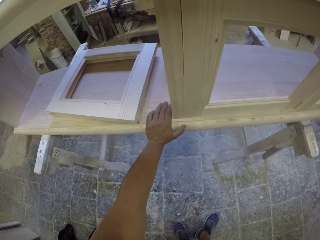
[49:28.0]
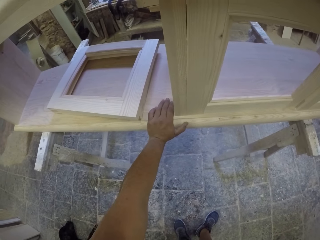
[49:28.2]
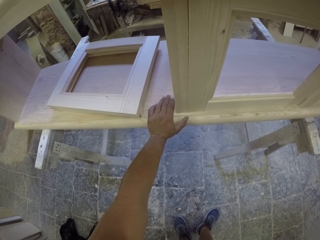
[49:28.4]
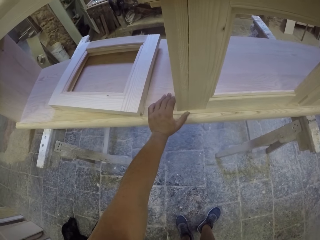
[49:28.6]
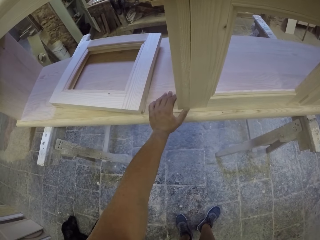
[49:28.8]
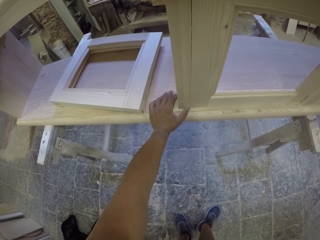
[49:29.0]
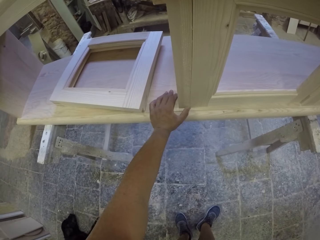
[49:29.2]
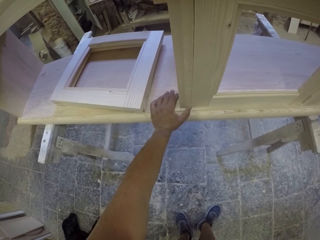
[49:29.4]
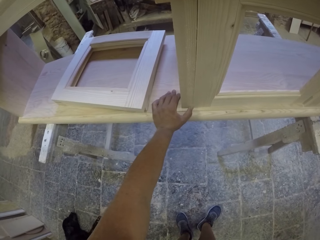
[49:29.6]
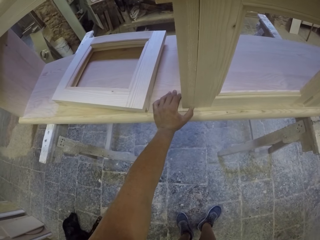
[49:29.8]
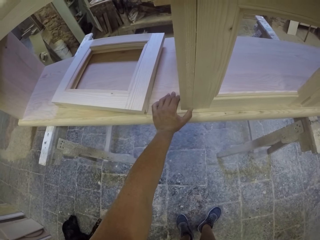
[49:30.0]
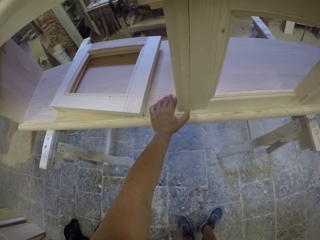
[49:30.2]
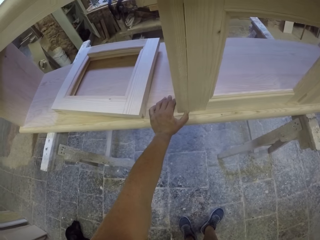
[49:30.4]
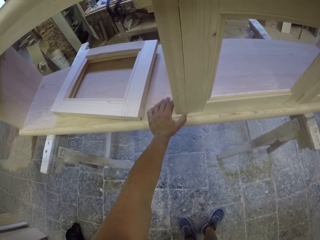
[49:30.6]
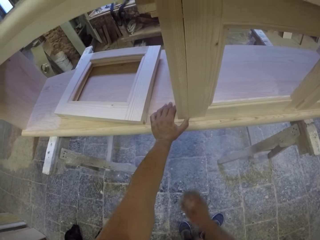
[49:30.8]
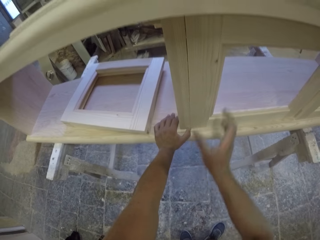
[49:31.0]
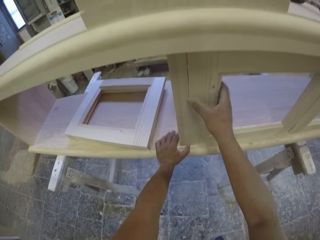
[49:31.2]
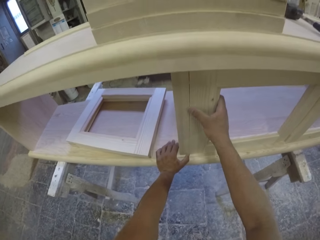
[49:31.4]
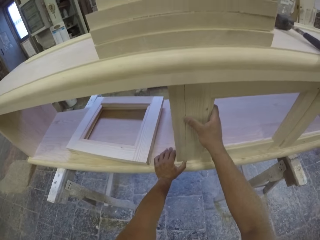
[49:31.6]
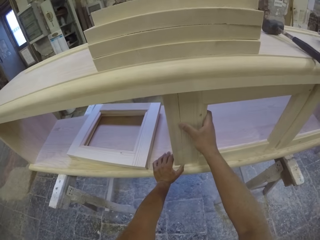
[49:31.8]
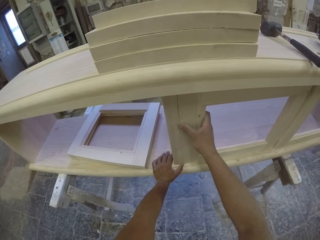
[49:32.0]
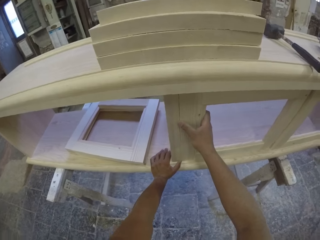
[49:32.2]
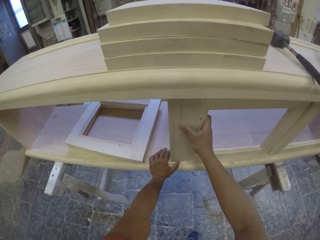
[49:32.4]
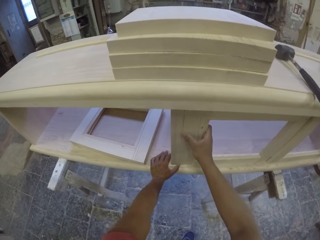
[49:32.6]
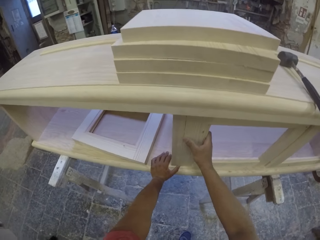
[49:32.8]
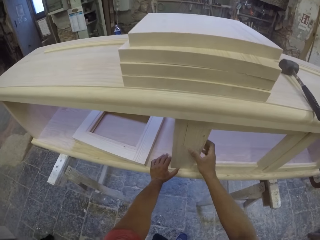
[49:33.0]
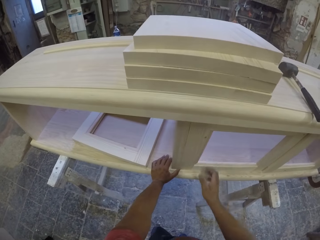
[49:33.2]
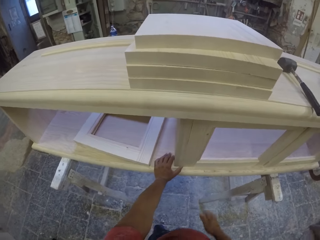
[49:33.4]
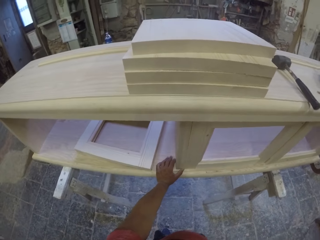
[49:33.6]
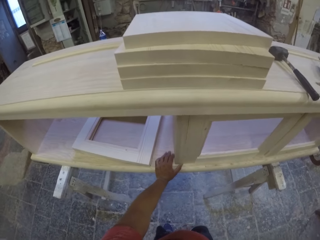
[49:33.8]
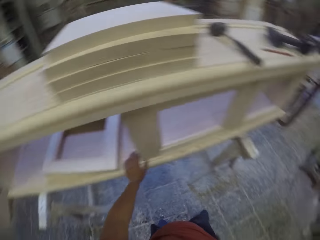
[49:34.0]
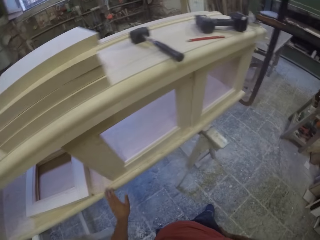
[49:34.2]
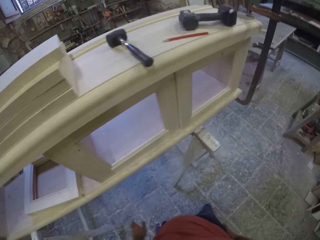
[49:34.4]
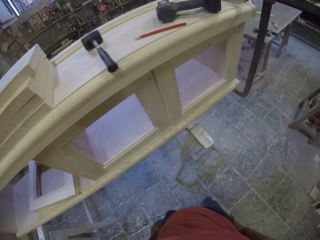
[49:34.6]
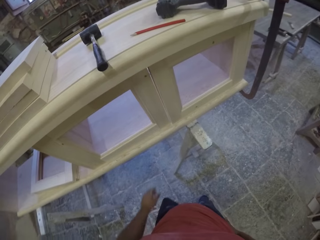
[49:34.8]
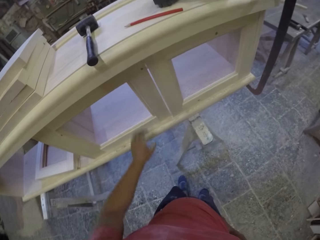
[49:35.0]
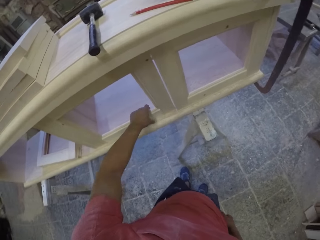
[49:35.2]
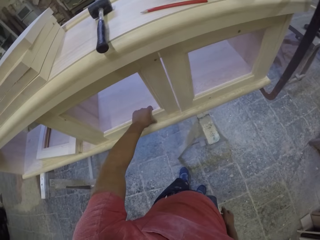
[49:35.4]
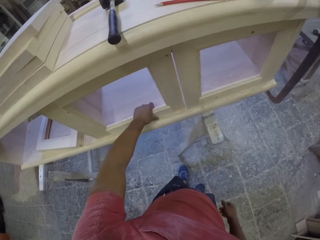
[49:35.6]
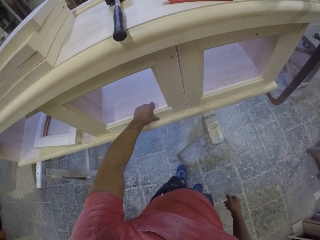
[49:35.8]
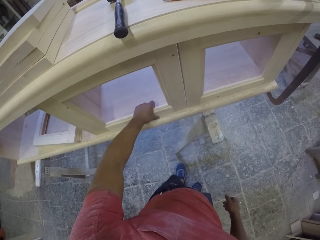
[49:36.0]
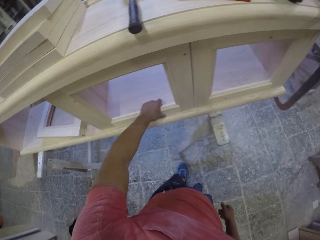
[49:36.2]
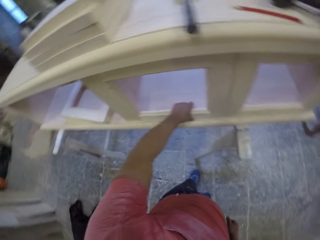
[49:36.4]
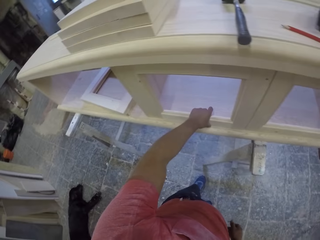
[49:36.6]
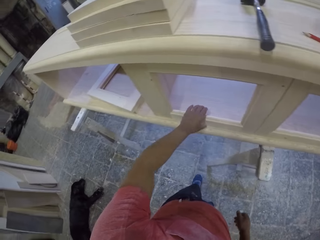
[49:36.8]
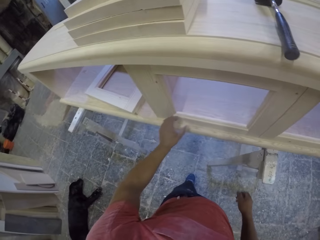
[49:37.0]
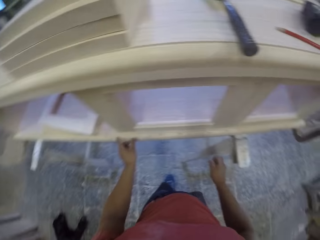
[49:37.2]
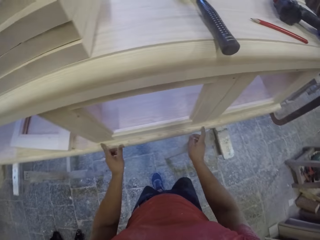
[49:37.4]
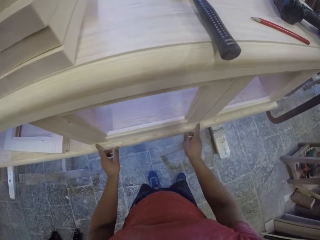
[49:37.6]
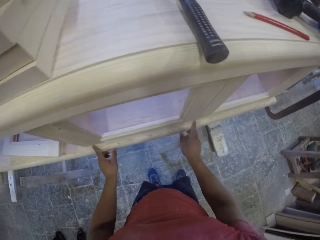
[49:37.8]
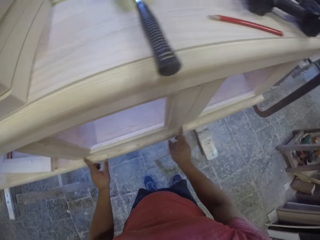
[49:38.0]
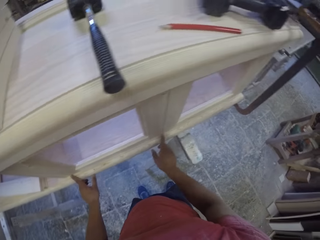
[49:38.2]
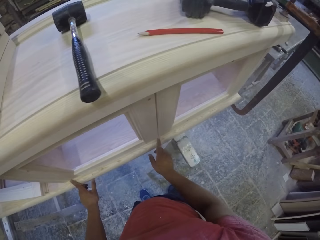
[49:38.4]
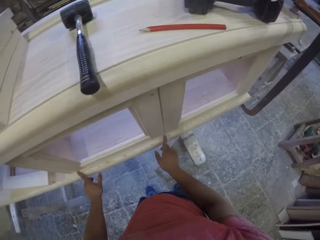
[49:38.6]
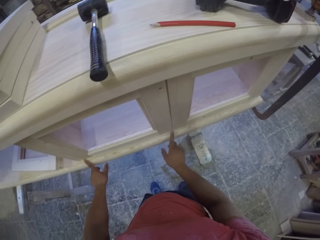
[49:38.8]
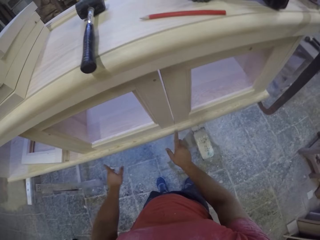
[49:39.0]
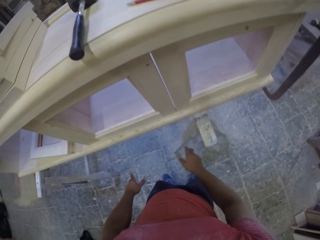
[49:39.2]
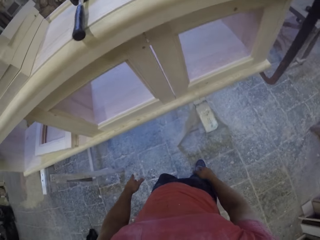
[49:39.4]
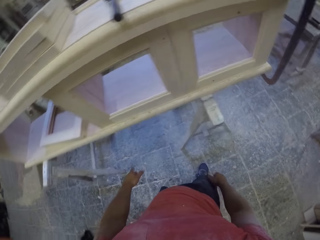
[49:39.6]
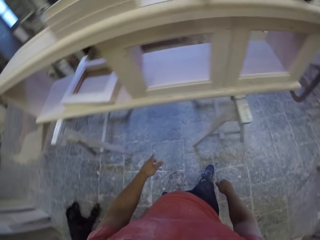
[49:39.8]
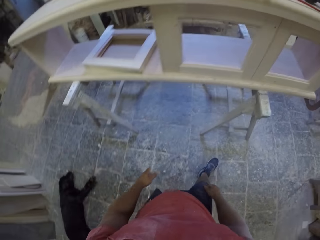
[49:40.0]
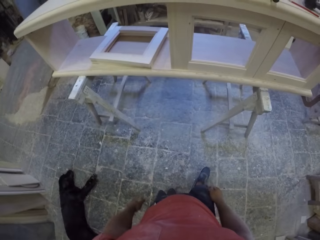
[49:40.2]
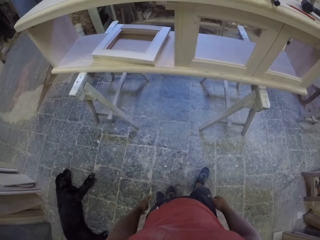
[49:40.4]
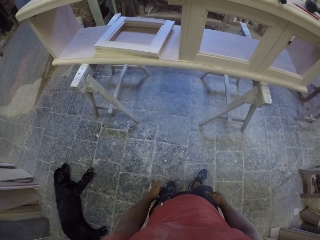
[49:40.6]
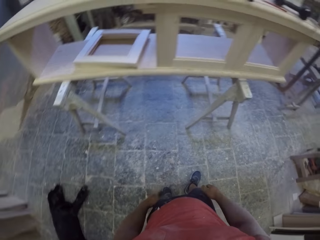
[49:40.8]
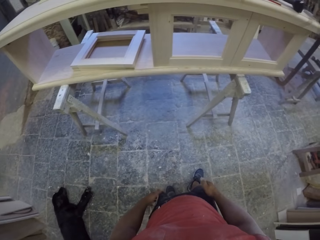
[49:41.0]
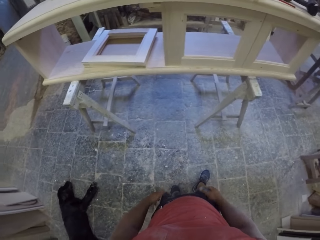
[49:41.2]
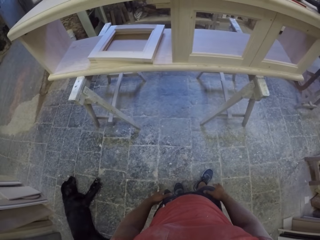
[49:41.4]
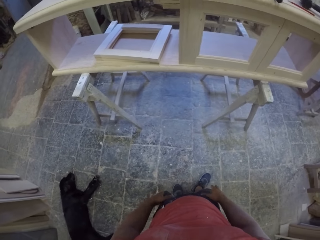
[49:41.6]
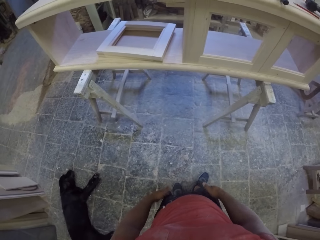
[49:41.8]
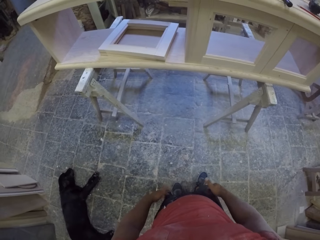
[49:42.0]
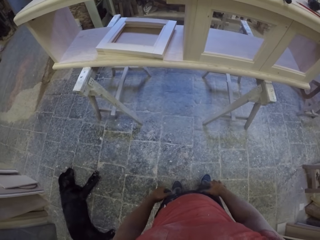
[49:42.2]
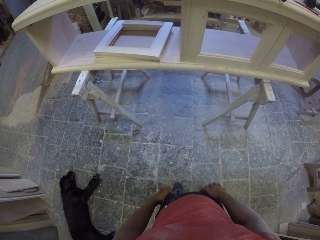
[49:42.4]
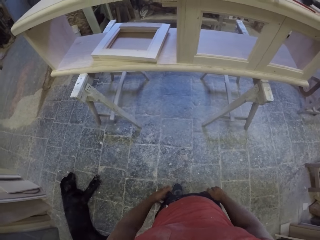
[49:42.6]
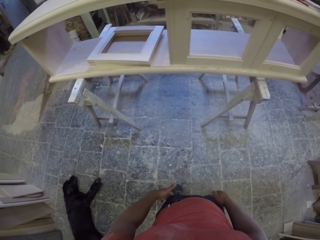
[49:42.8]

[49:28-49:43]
The camera wearer adjusts the piece of wood on the furniture. They gaze at the furniture. They adjust the piece of wood on the furniture. They gaze at the furniture.

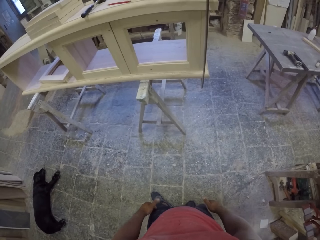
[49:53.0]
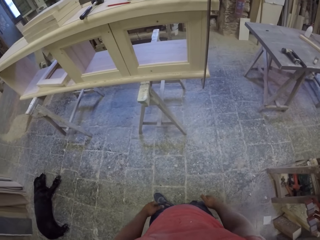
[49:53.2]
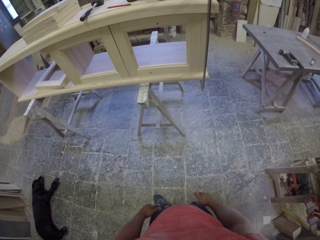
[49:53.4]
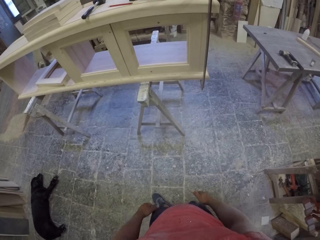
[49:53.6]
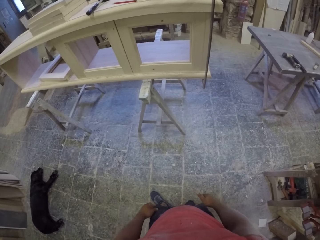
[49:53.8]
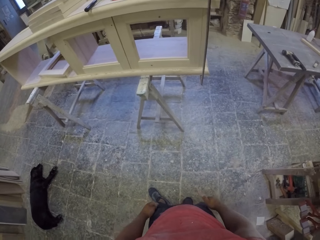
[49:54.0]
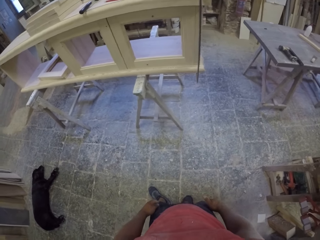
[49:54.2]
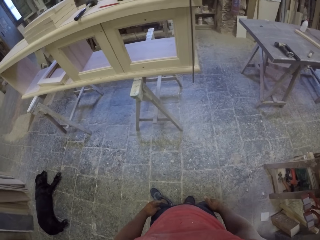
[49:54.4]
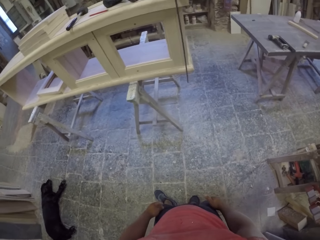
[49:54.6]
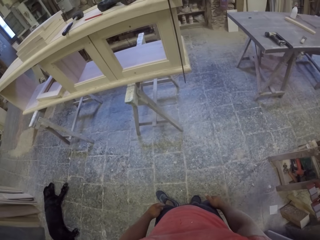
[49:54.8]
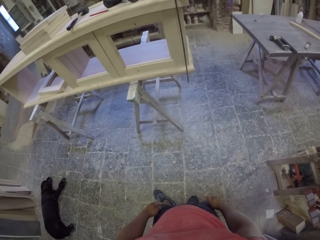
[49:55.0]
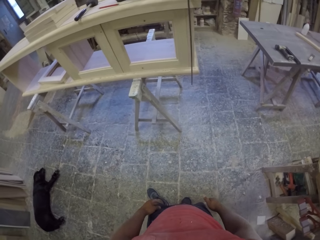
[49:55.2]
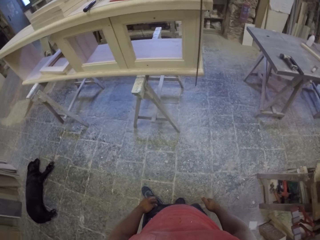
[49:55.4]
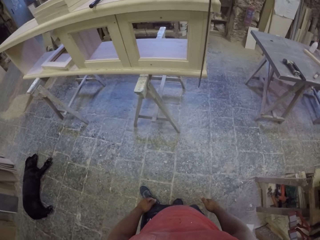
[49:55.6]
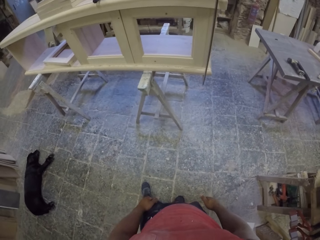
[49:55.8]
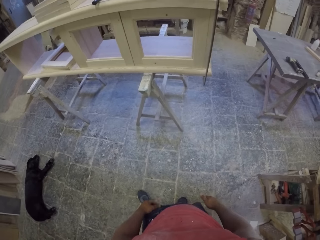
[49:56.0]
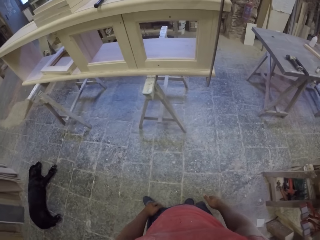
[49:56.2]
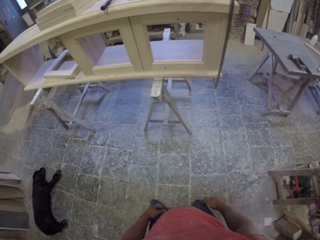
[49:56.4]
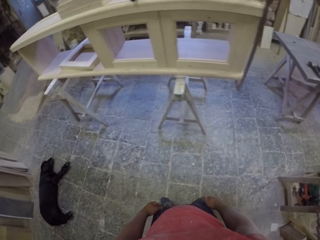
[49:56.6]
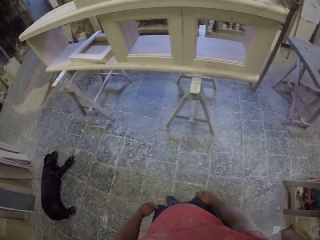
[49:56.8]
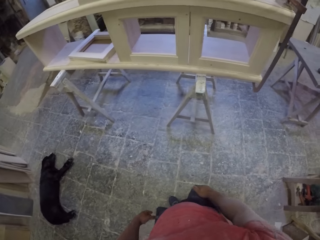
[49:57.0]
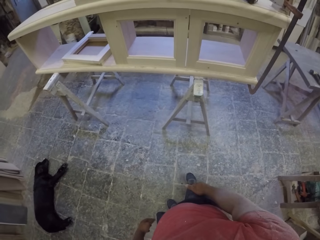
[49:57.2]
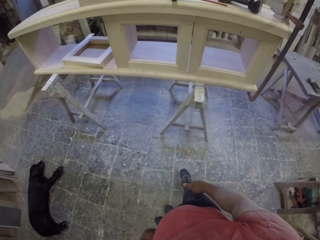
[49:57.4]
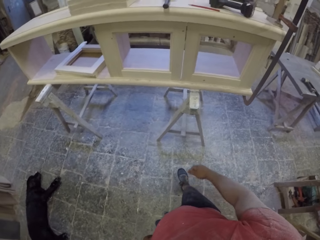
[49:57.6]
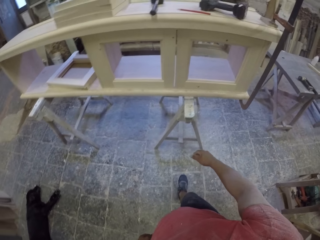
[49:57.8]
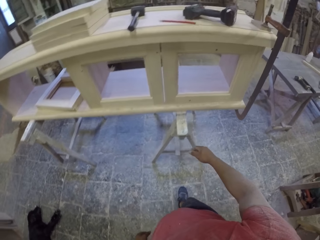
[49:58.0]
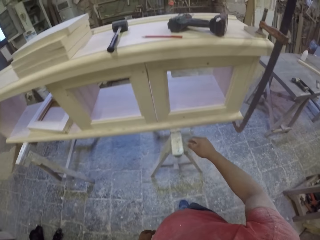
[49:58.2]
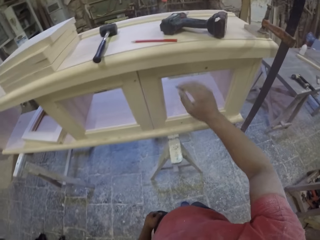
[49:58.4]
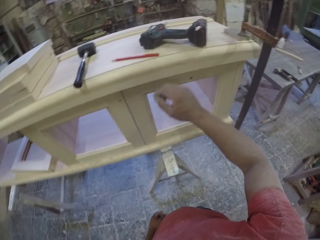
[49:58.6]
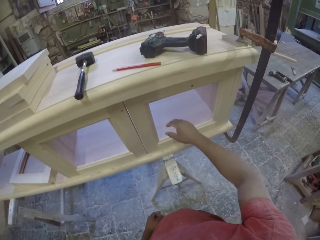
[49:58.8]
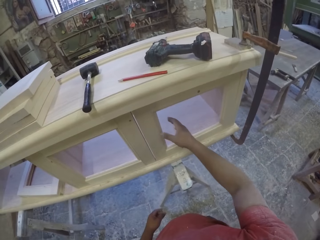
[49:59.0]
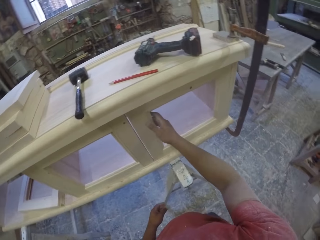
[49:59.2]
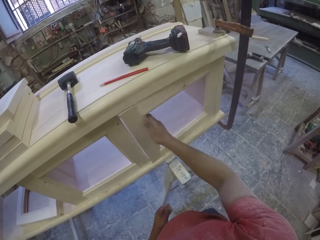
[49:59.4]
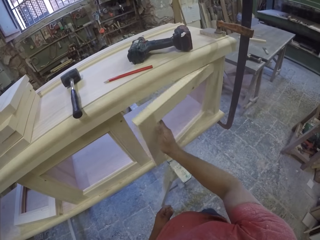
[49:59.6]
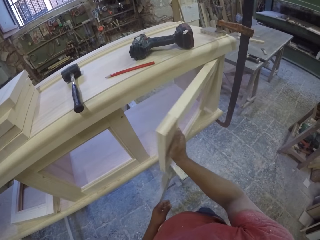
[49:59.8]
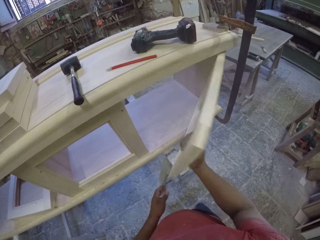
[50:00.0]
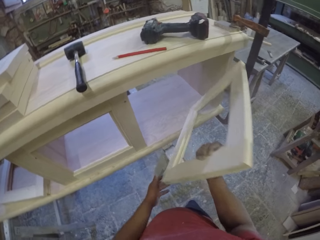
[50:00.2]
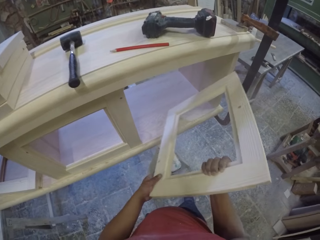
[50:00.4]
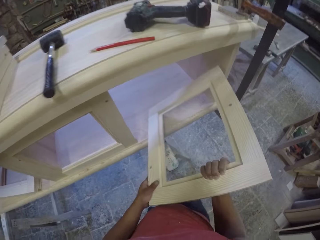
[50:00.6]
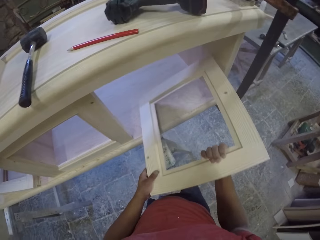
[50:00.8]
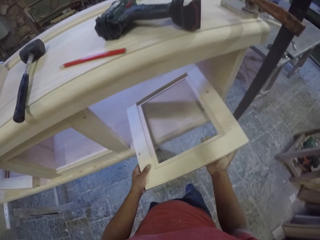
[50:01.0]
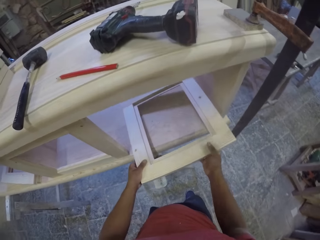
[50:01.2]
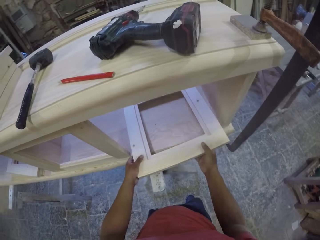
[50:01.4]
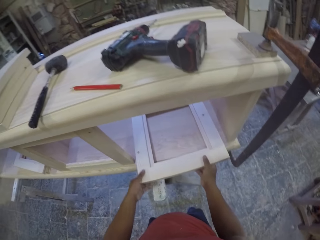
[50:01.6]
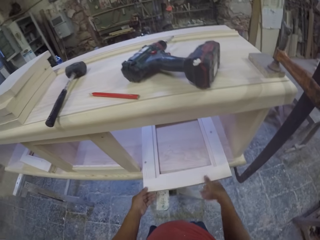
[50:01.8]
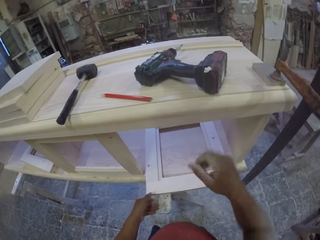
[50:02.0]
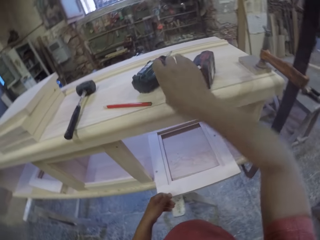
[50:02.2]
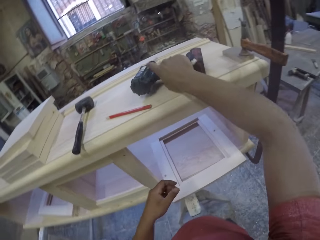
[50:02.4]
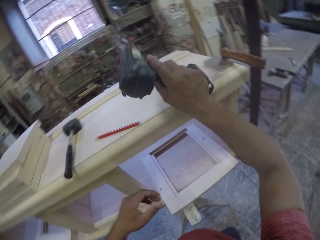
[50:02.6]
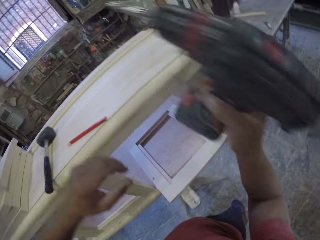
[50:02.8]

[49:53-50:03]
The camera wearer disassembles the piece of wood on the furniture. They place the piece of wood inside the furniture. They grab the drill from the drawer.
